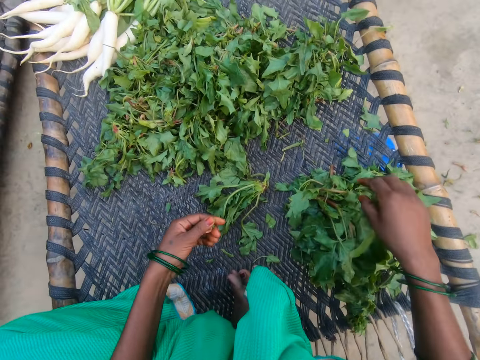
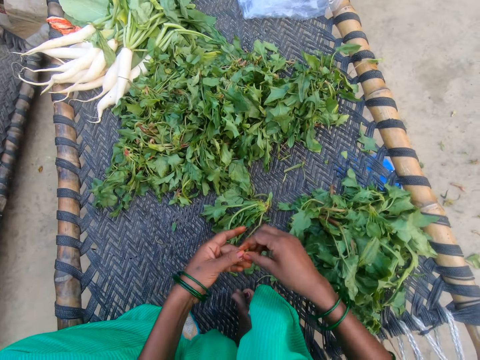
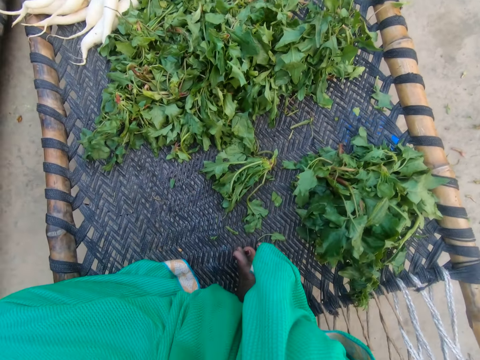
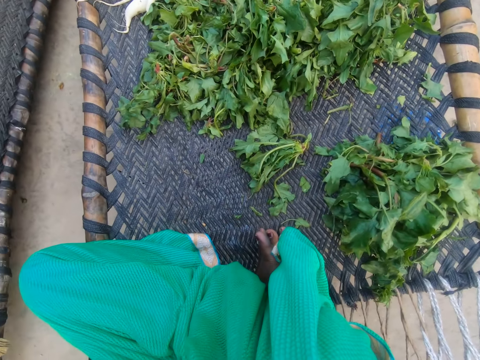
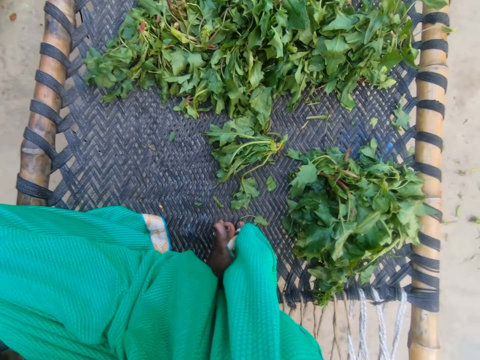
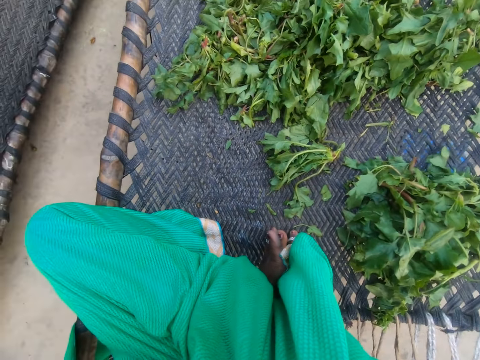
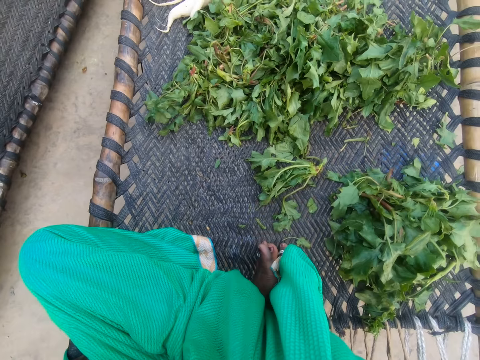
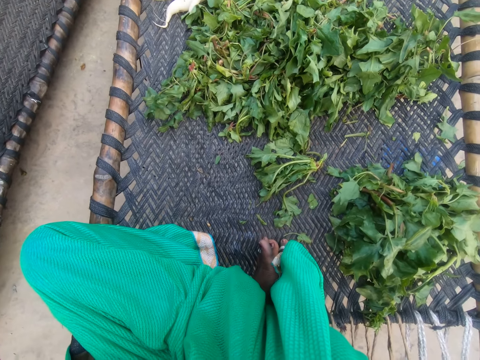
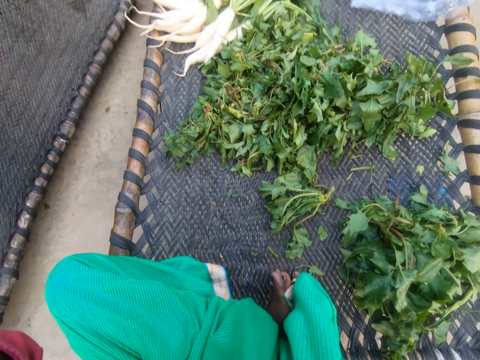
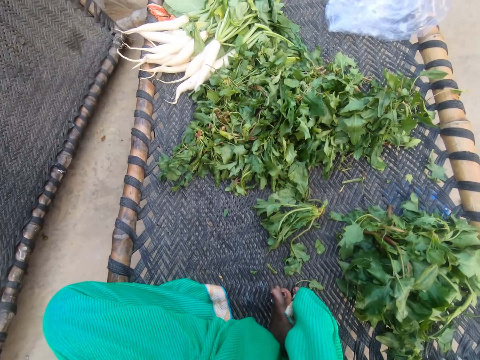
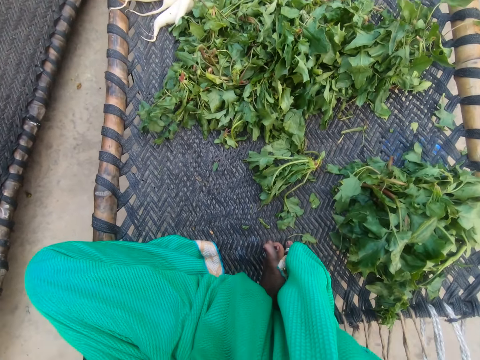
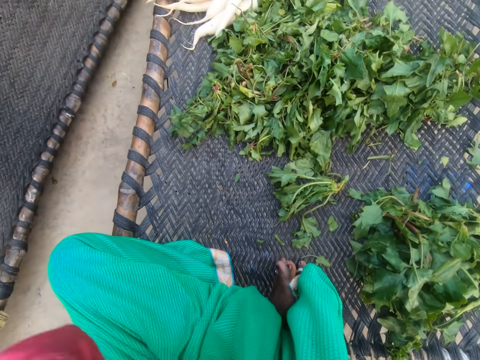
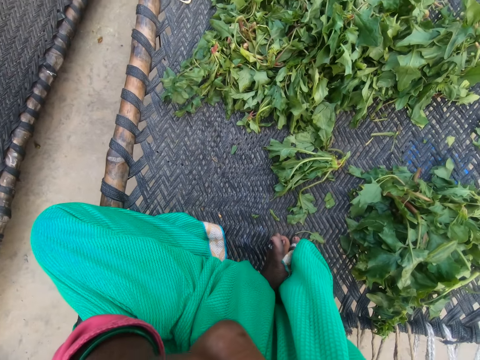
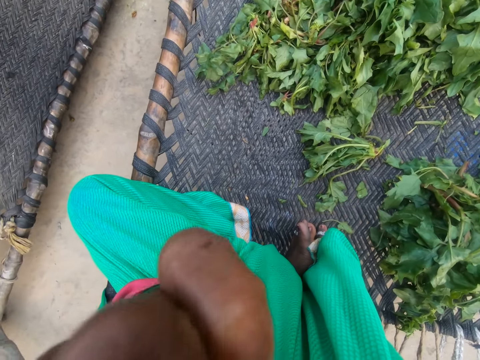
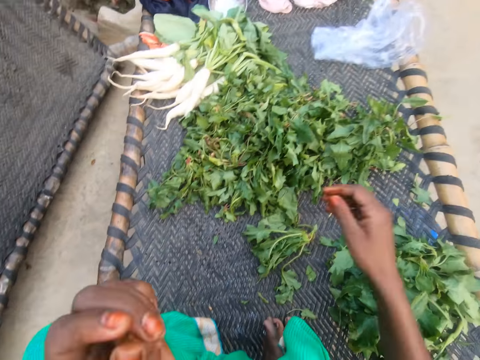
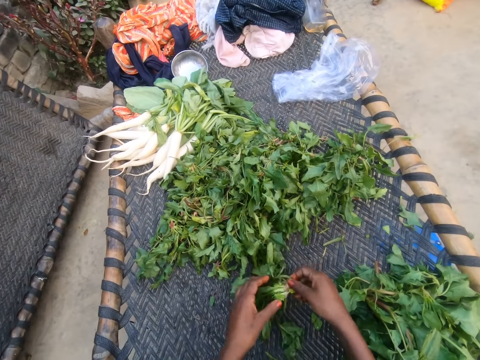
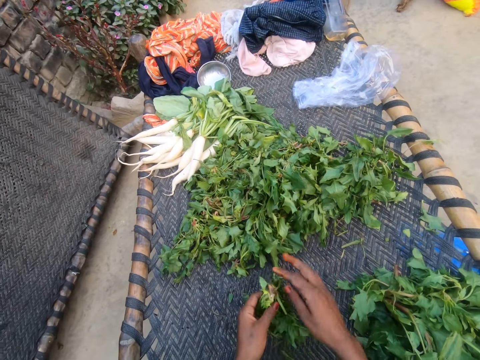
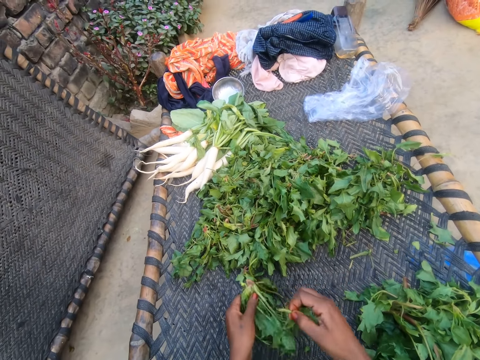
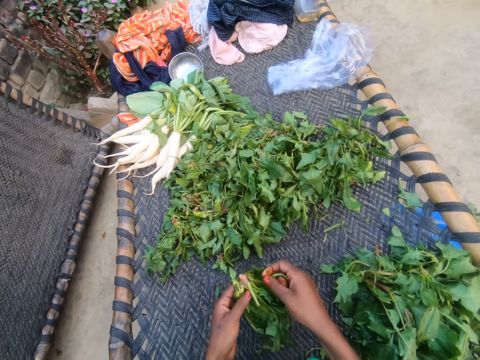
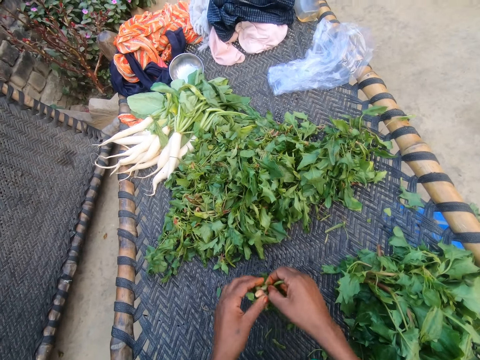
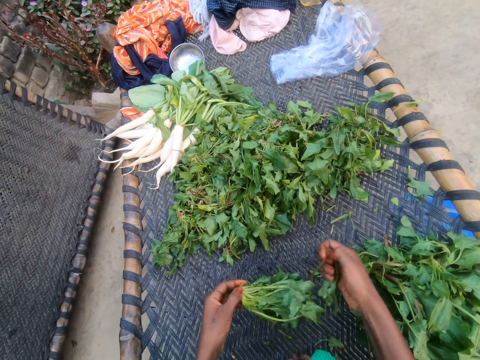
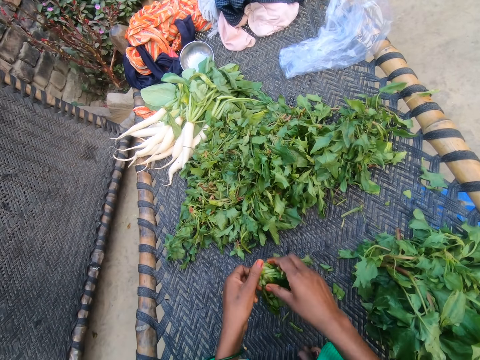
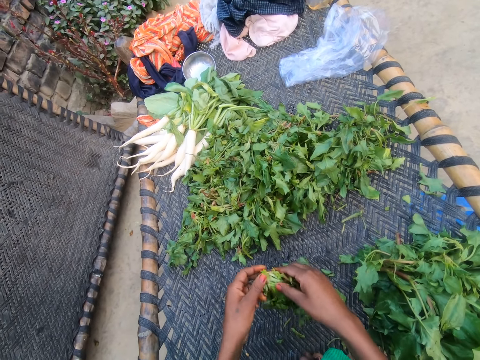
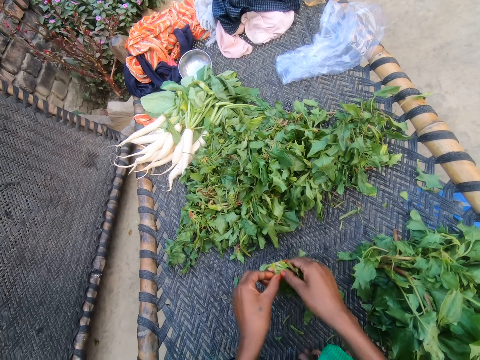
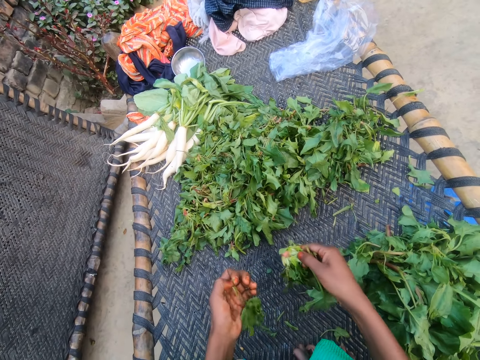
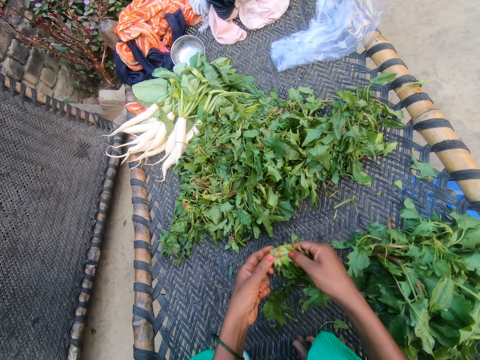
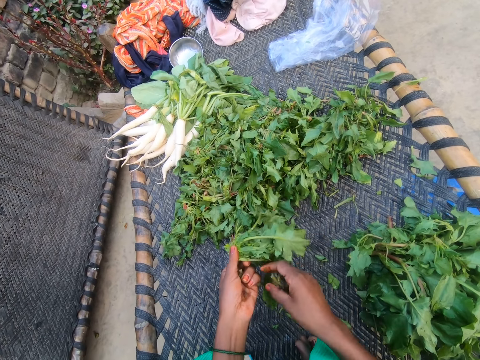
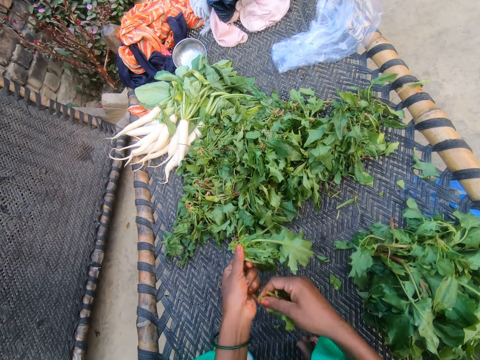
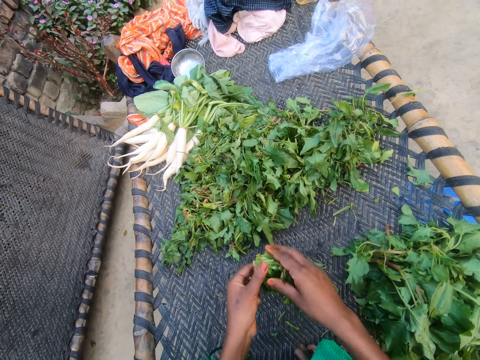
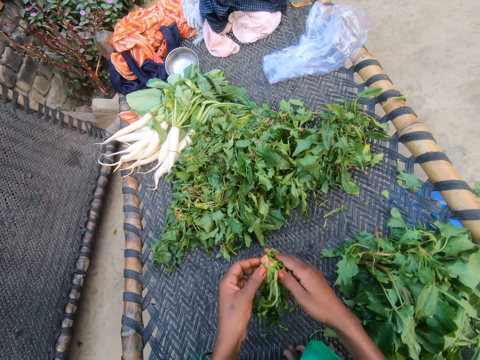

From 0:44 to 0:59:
The camera wearer drops the vegetable on the chair with other vegetables. She lifts her hands. She removes stalks of green vegetables with her hand. She picks a vegetable from the bunch of vegetables. She cuts the vegetable with her hands.

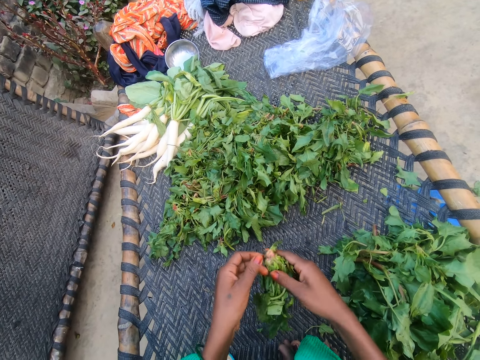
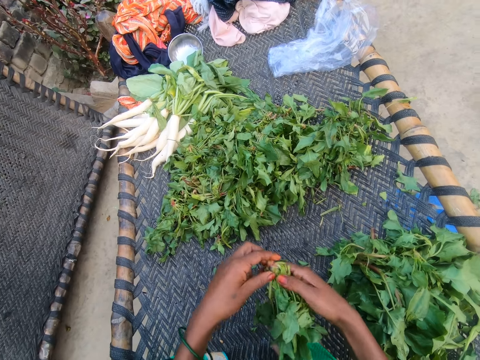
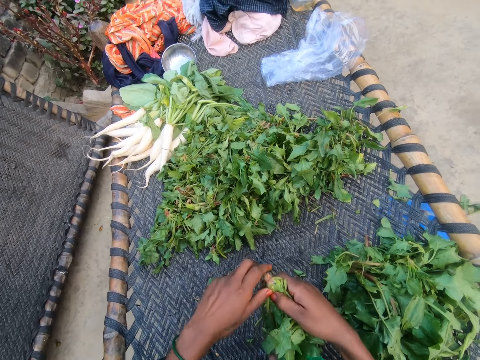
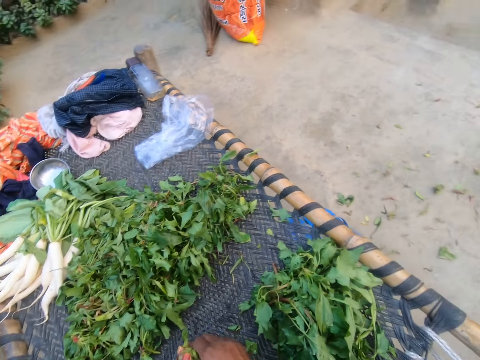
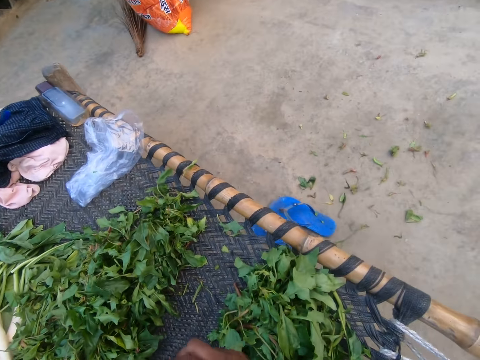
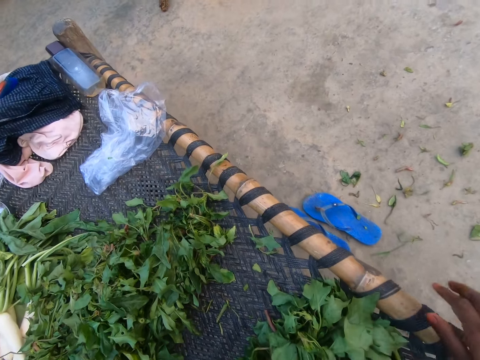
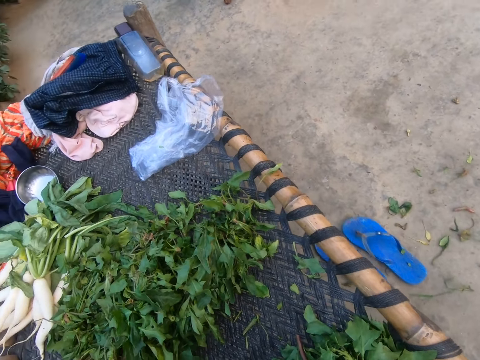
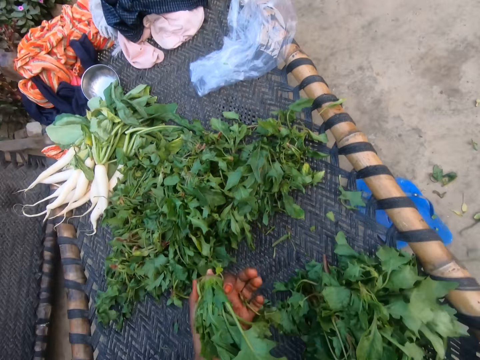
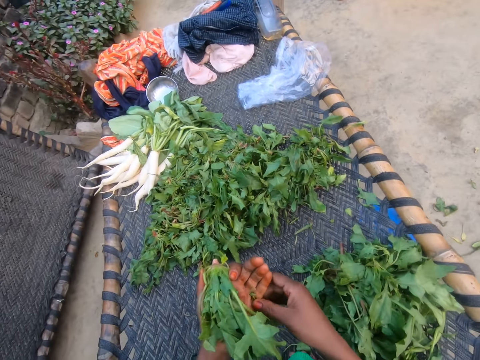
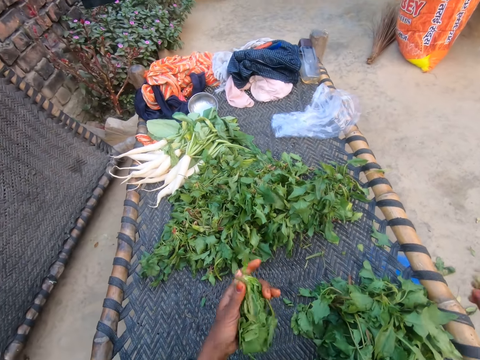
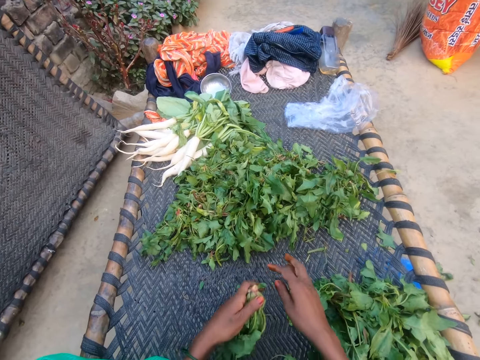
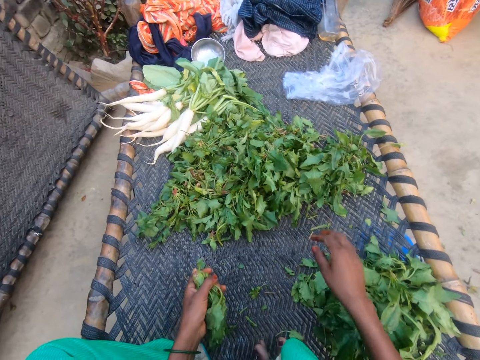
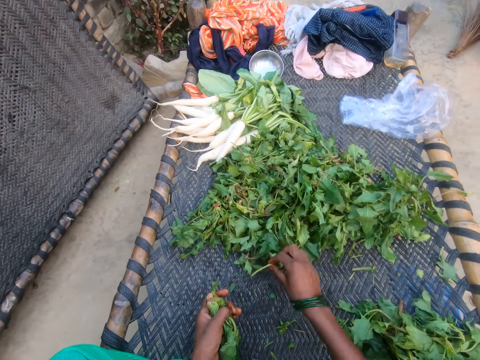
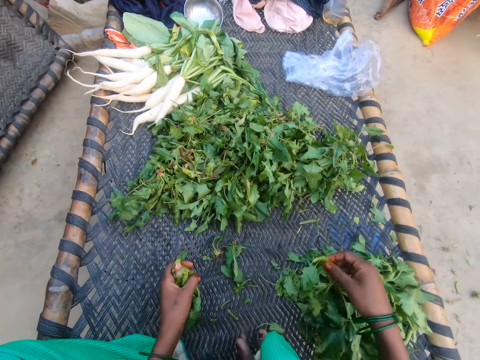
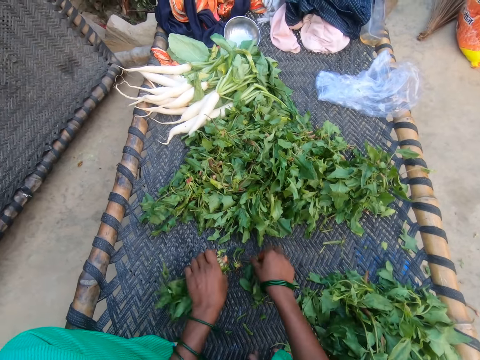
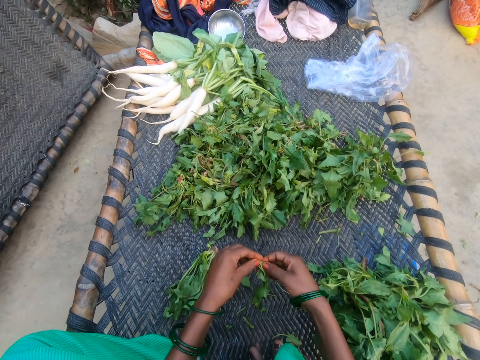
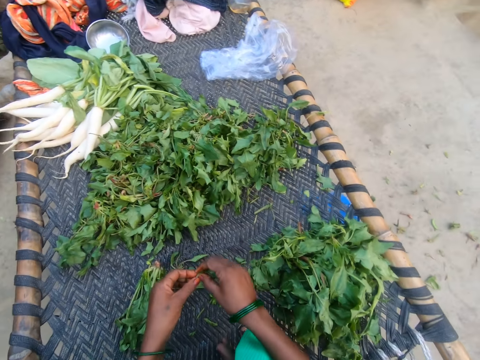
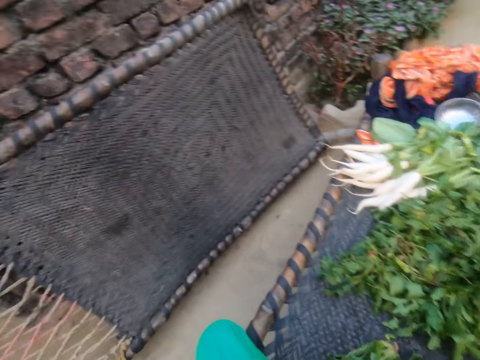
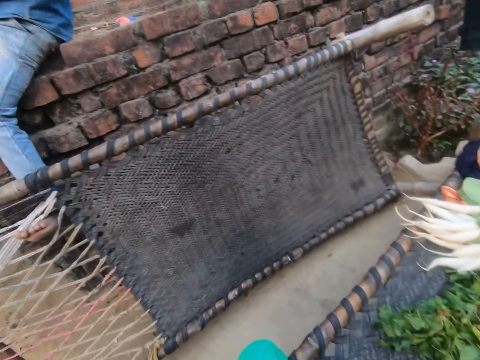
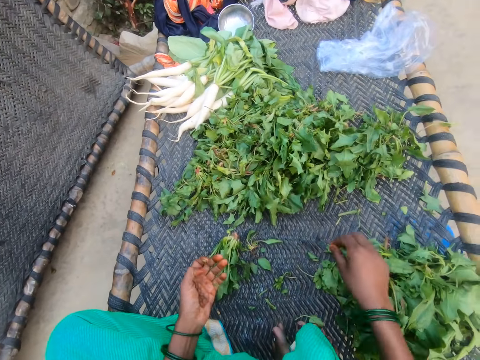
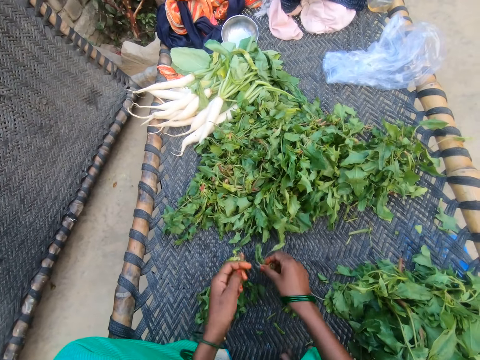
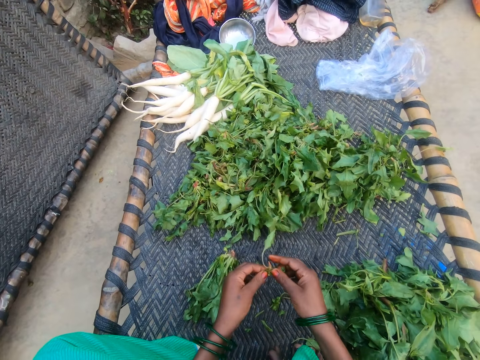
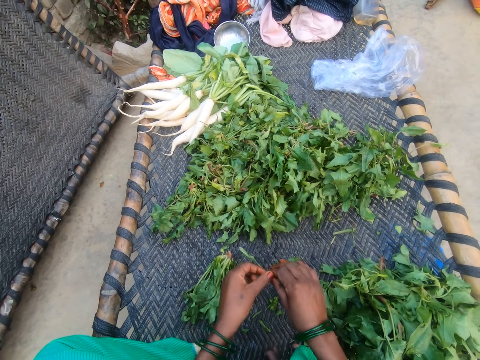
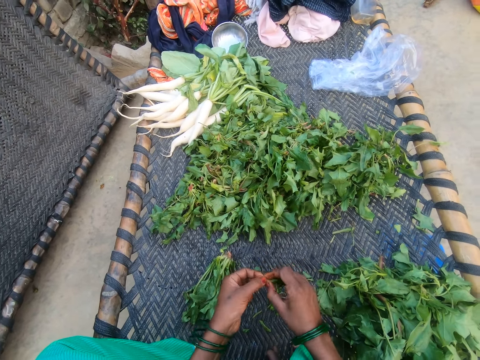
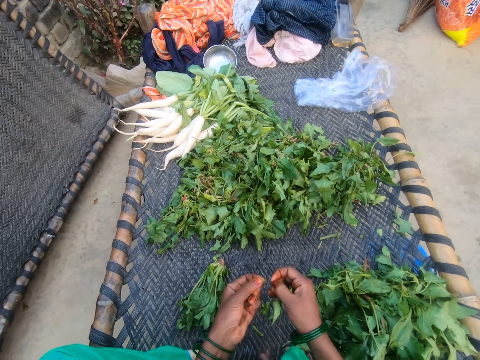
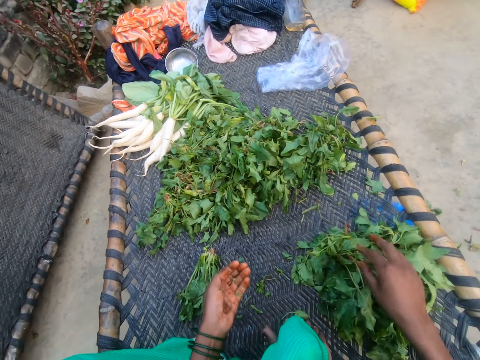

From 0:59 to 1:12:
The camera wearer looks around the compound. She throws dirt on the floor. She picks a vegetable from the bunch of vegetables. She drops the vegetable on the chair. She cuts the vegetable with her hands. She drops the vegetable on the chair with other vegetables. She picks a vegetable from the bunch of vegetables. She cuts the vegetable with her hands. She drops the vegetable on the chair with other vegetables.
